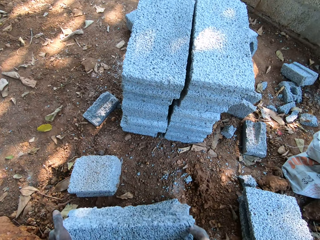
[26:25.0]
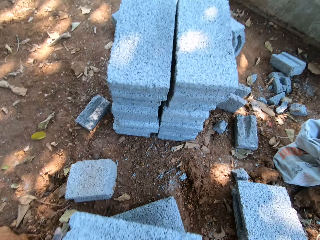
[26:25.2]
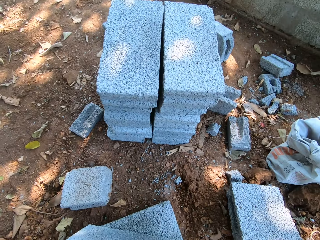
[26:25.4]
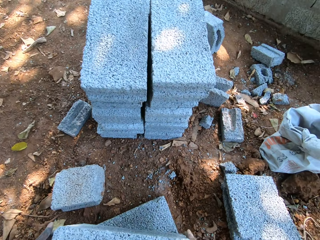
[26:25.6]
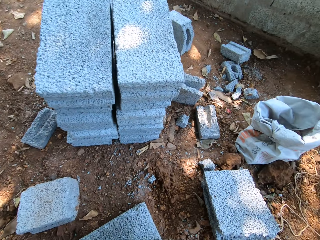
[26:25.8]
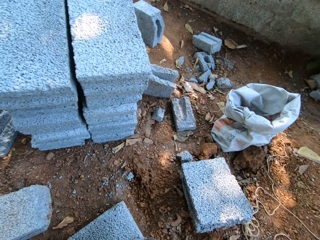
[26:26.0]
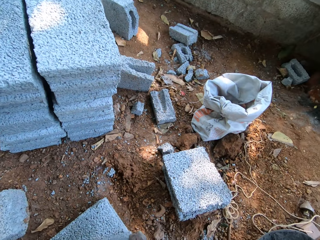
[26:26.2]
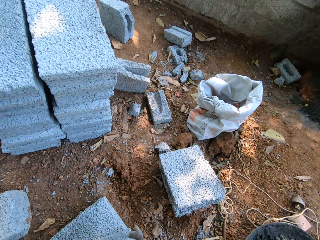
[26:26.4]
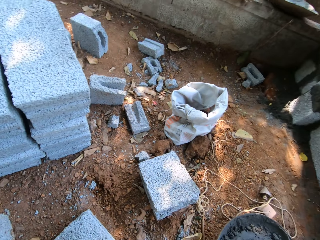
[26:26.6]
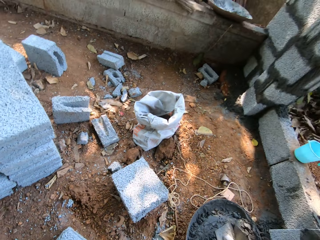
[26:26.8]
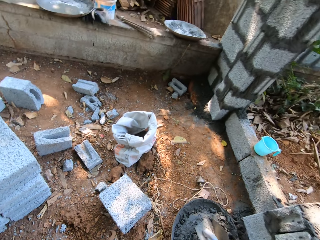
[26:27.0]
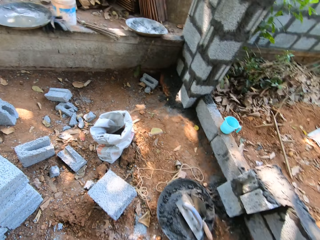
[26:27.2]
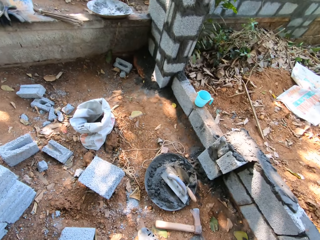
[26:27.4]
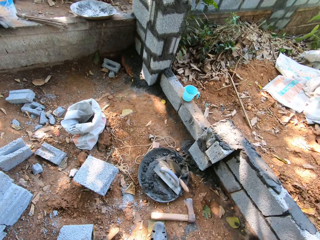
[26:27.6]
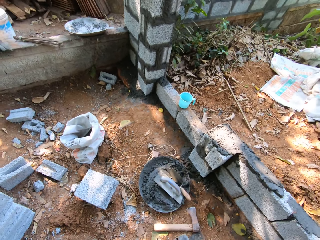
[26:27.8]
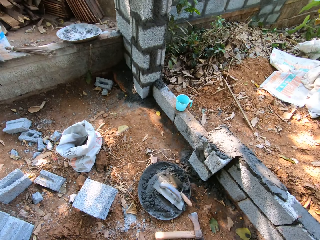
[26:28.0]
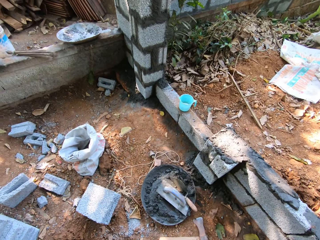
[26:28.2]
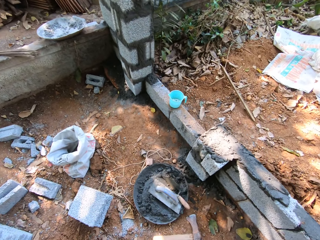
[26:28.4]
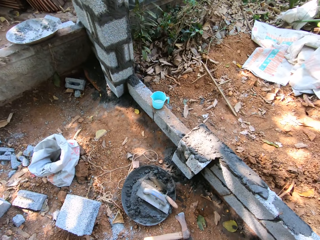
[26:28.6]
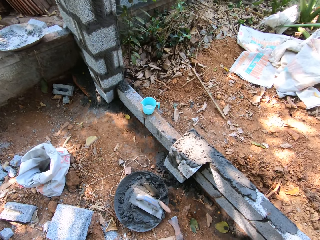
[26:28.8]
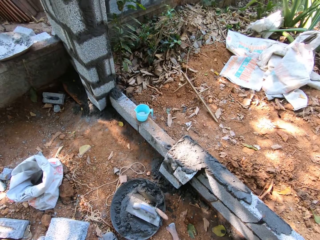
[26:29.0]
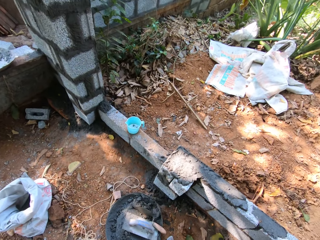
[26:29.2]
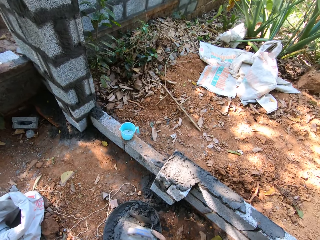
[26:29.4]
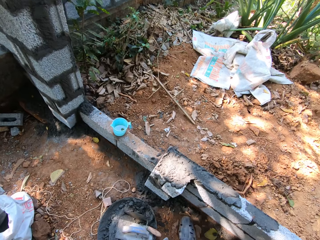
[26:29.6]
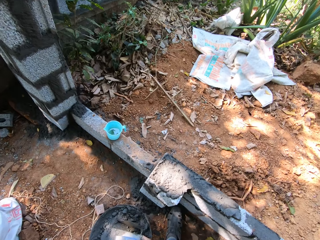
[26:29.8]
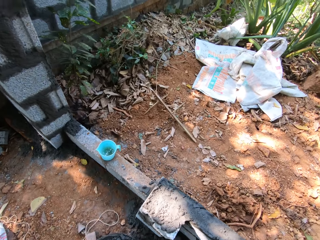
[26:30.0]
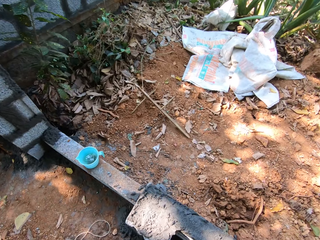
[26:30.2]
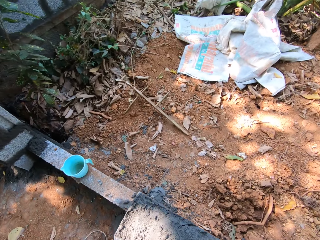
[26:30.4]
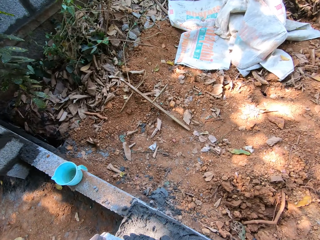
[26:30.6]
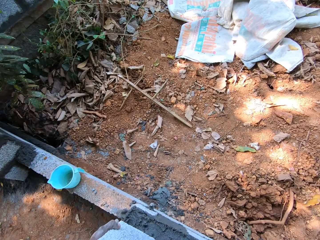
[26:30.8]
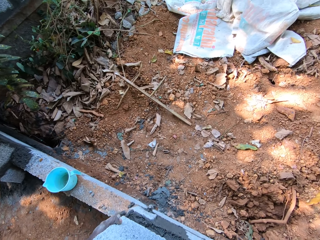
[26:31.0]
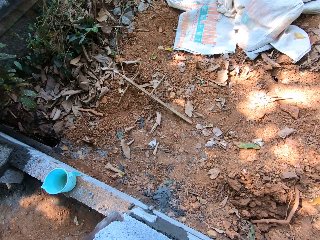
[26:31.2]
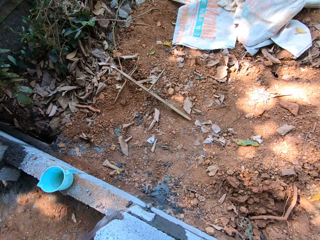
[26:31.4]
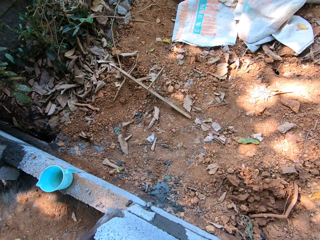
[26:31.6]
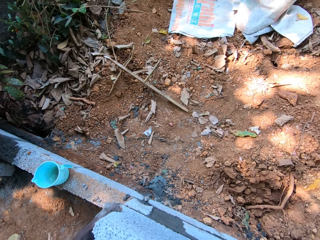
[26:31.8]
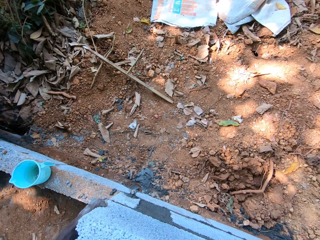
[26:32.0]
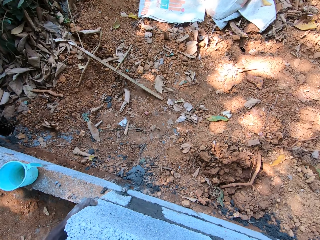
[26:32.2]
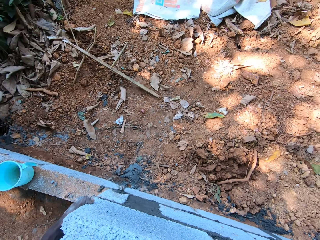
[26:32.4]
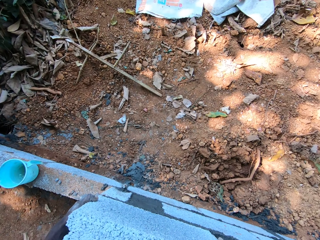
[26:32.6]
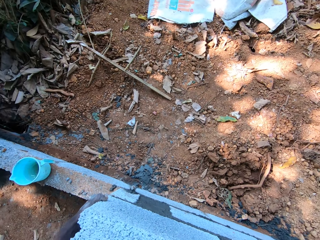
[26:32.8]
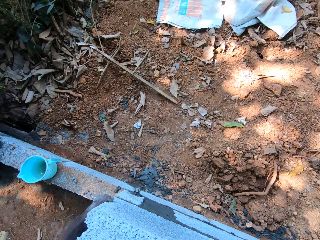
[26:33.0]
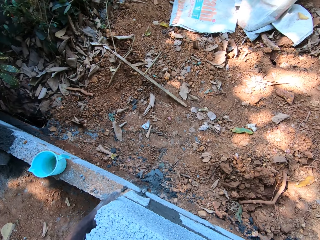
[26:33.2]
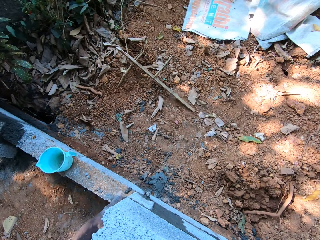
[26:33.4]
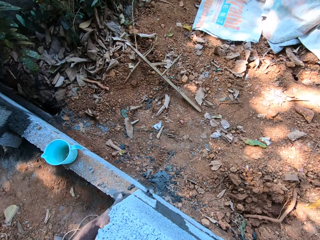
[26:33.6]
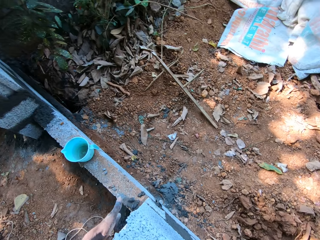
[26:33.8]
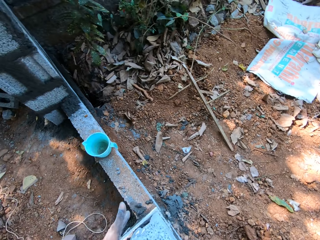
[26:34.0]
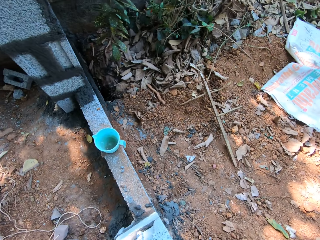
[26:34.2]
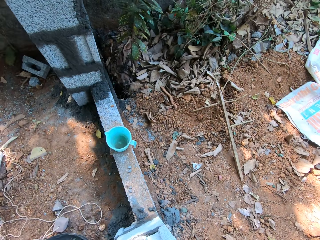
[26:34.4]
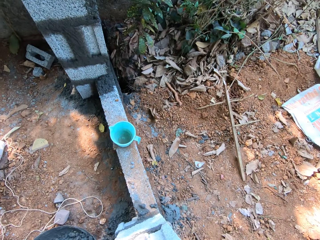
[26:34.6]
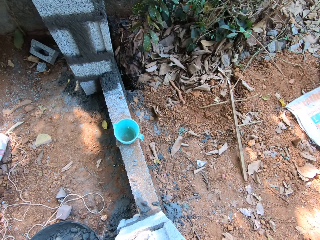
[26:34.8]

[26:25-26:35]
The camera wearer carries a block from the ground with both hands. He sets the block in his hands on the fence.

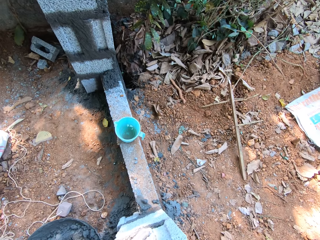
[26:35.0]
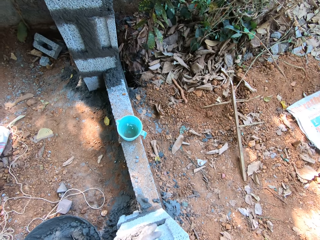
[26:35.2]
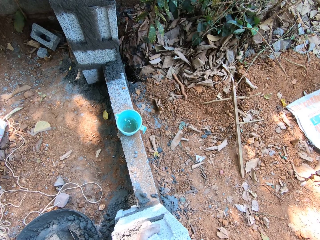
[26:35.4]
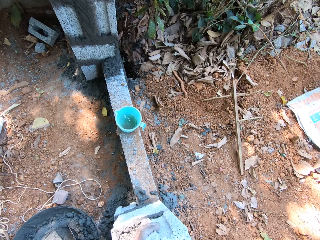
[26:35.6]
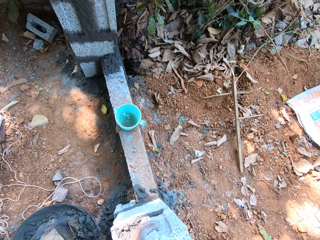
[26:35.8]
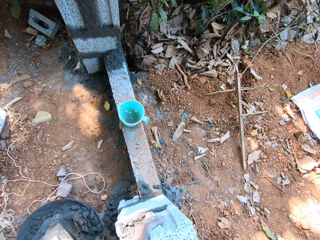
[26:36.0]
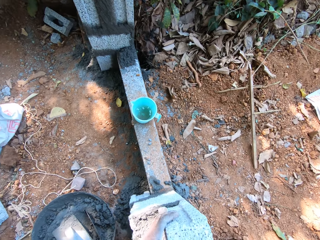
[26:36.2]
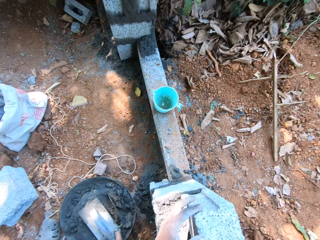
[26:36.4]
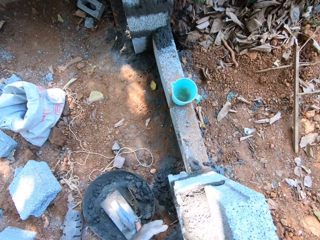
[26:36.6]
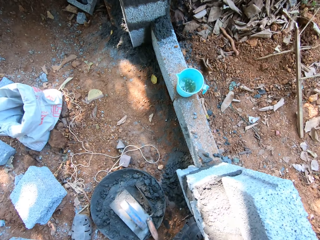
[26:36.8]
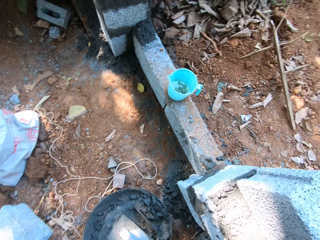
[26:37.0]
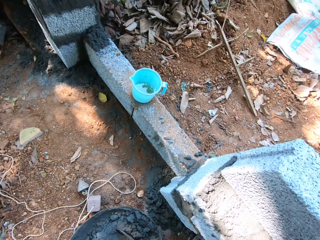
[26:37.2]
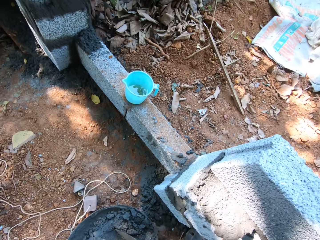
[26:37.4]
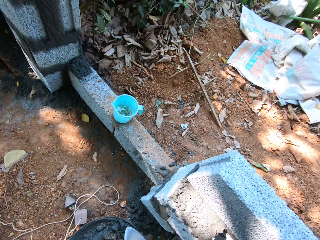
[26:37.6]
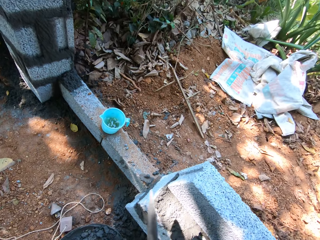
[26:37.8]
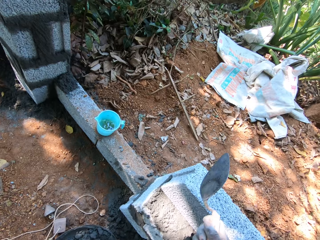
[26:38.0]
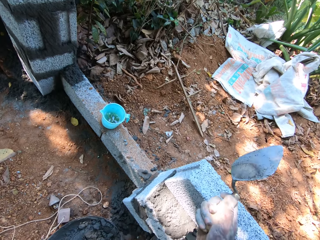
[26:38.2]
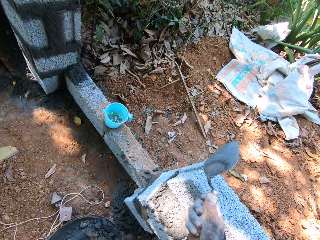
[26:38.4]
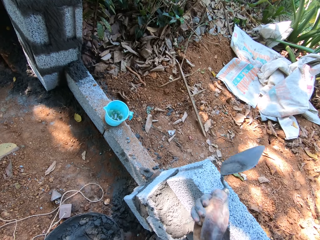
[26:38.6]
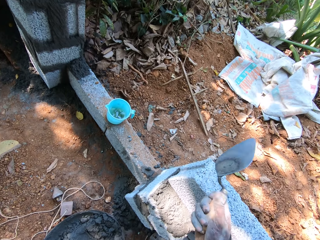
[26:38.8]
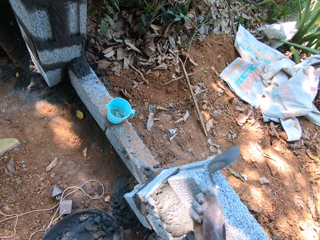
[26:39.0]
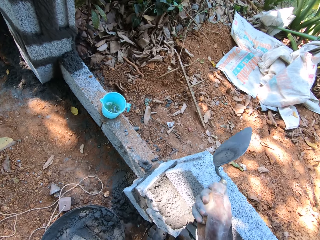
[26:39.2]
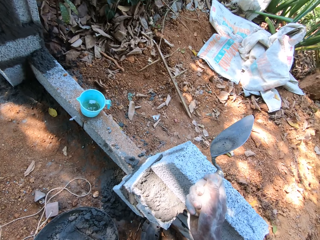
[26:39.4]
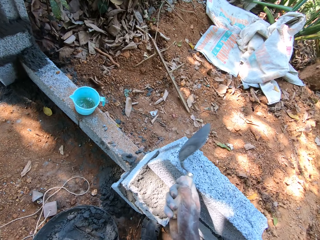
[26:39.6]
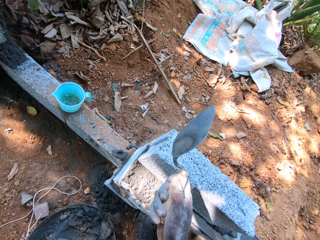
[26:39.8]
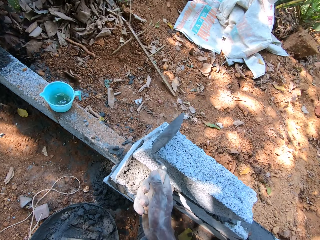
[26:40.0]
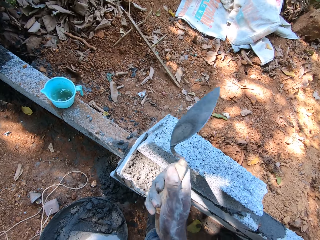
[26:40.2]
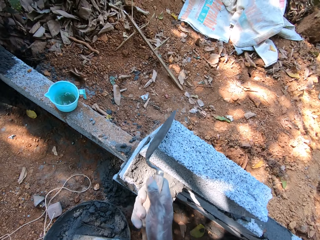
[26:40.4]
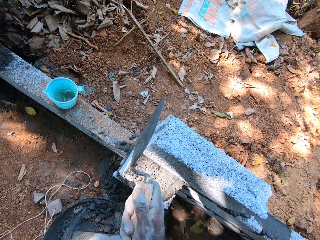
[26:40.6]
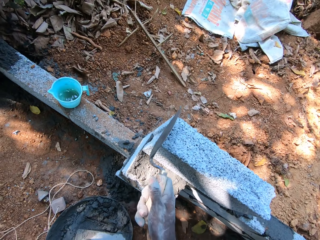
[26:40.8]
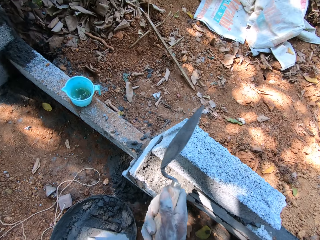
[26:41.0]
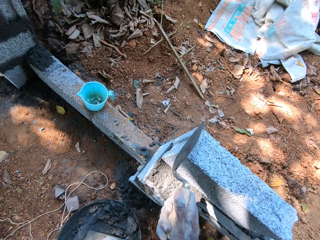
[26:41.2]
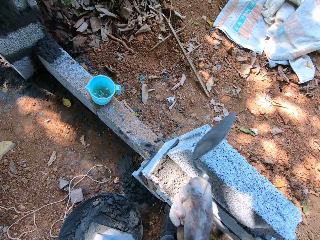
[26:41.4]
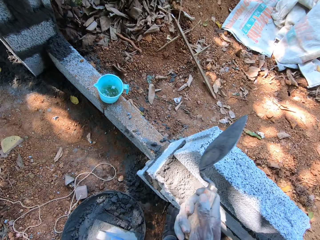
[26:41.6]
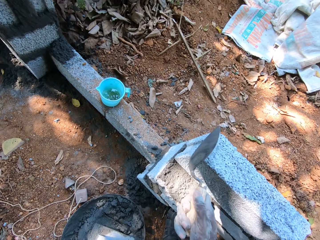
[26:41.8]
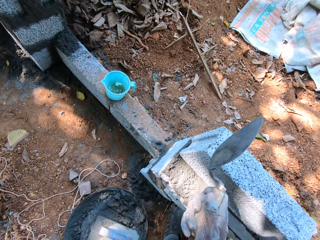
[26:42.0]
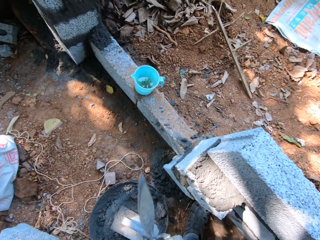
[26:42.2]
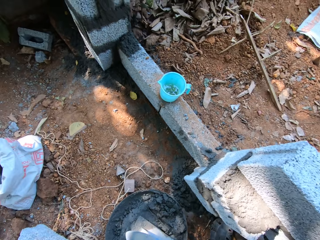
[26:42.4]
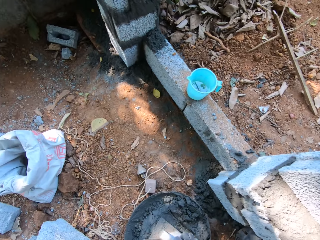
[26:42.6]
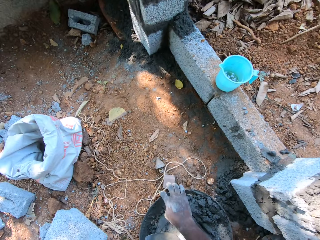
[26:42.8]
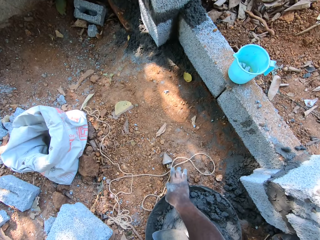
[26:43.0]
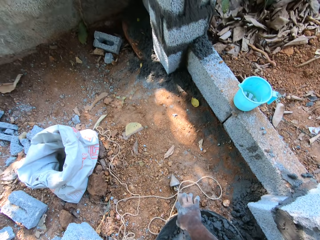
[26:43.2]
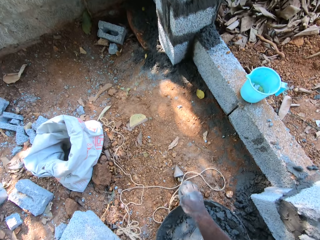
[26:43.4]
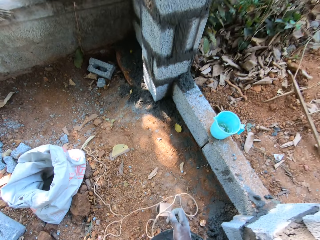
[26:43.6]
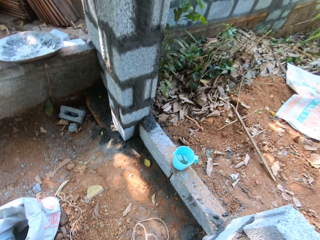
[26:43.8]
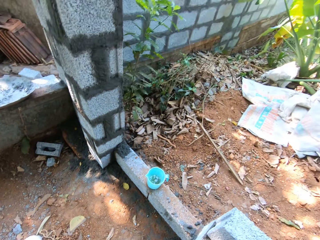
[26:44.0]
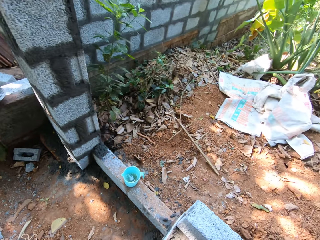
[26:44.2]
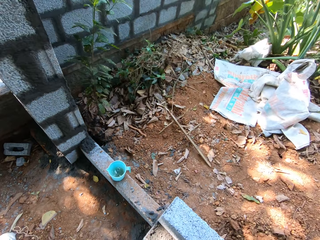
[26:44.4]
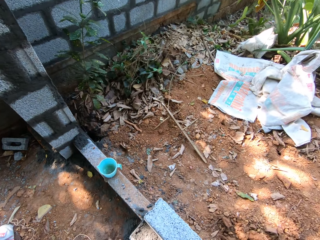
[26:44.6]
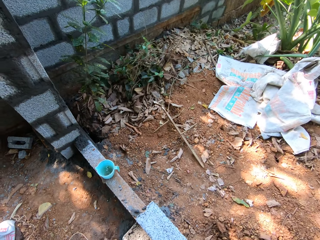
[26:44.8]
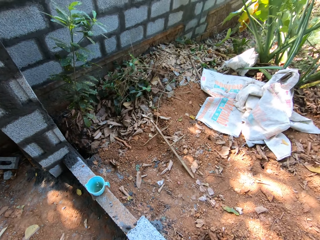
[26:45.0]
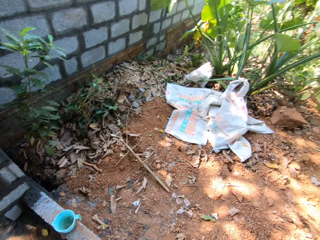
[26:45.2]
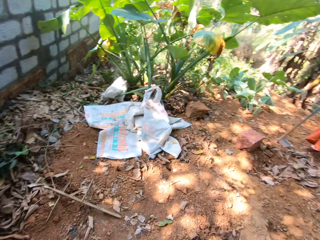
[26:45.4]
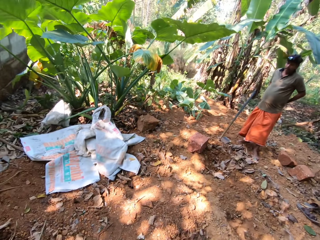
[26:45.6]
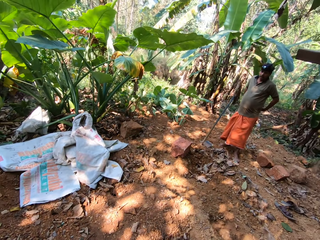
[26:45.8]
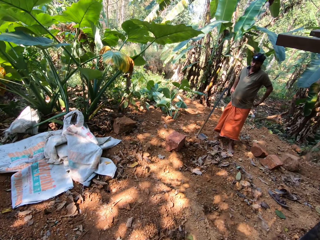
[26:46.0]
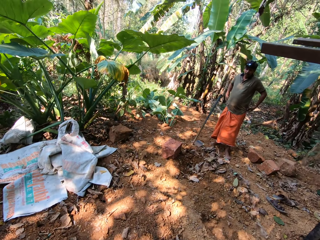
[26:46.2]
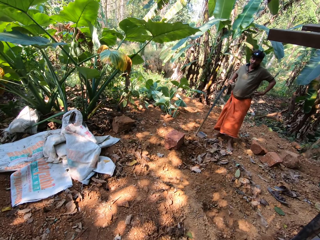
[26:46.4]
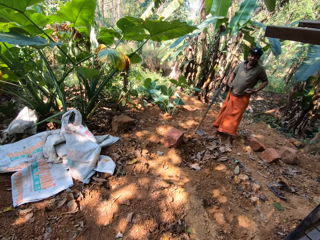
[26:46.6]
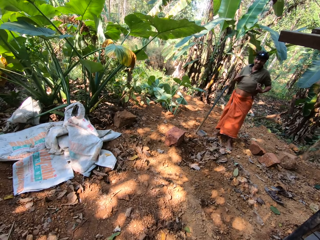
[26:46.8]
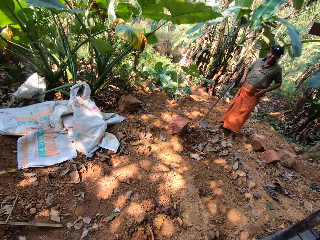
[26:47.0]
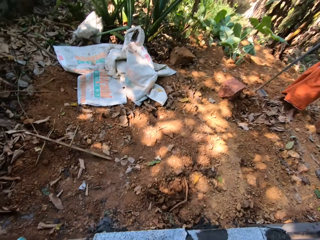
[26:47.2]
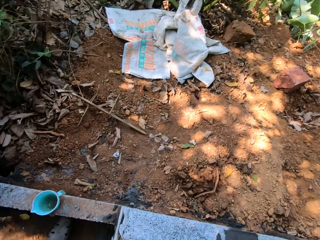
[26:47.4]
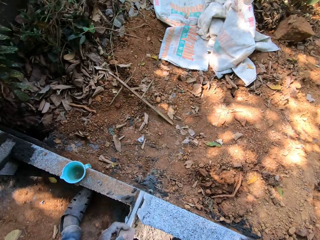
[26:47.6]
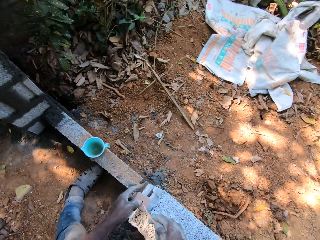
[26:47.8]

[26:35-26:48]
The camera wearer picks up the trowel from the pan on the ground with his right hand. He hits the block on the fence with the trowel in his right hand. He drops the trowel in his right hand in the pan on the ground. He picks up the plumbing rope from the ground with his right hand. He converses with a man. The man pulls up his shirt with both hands.
